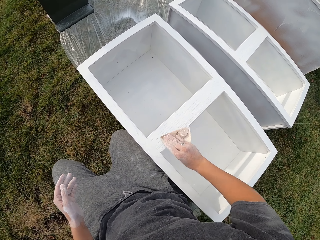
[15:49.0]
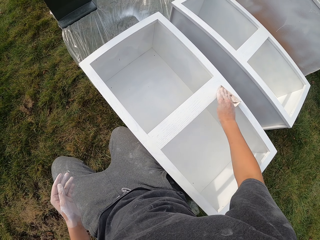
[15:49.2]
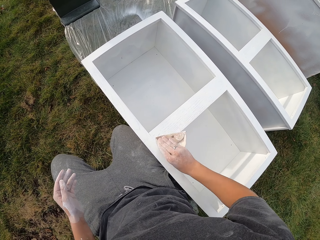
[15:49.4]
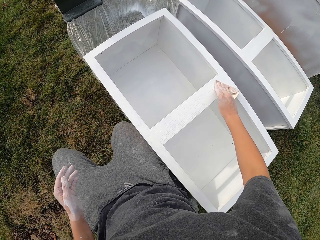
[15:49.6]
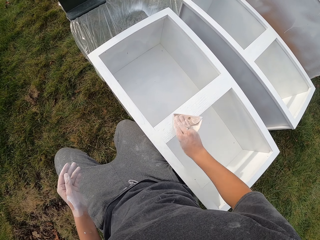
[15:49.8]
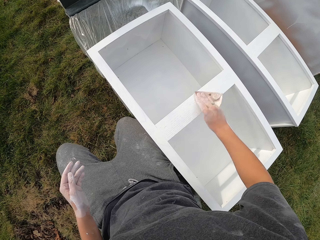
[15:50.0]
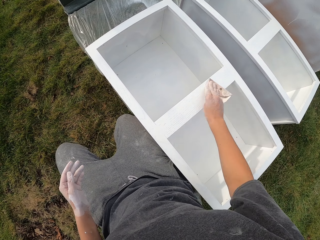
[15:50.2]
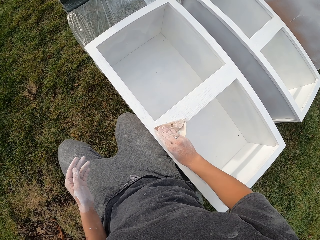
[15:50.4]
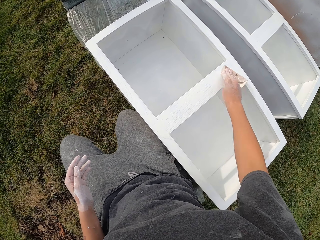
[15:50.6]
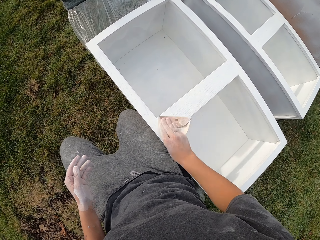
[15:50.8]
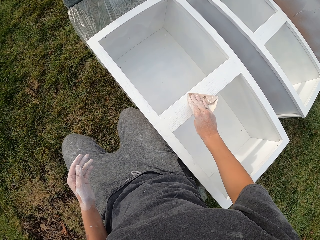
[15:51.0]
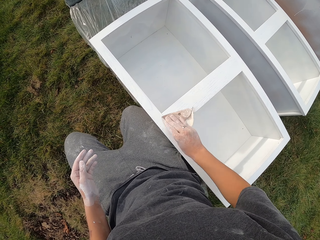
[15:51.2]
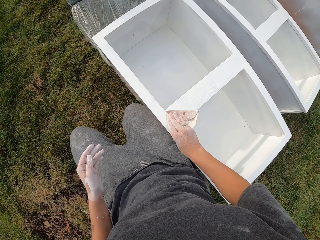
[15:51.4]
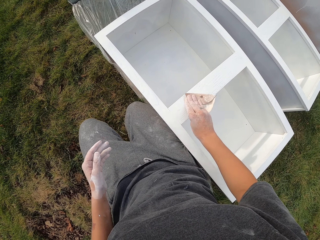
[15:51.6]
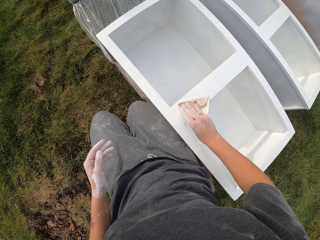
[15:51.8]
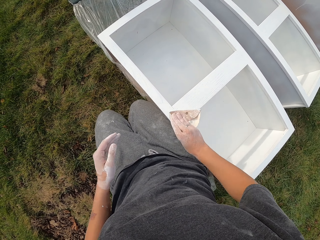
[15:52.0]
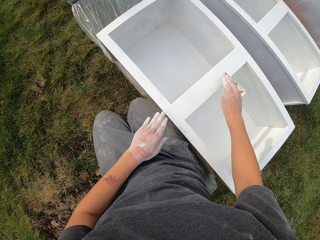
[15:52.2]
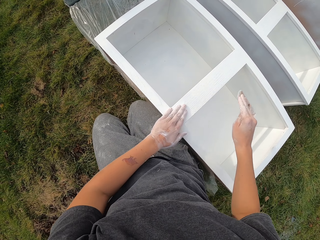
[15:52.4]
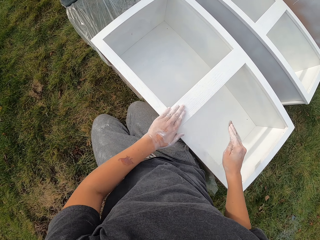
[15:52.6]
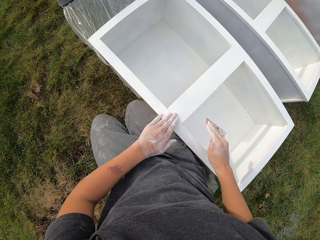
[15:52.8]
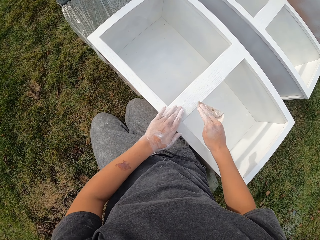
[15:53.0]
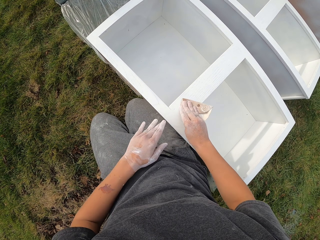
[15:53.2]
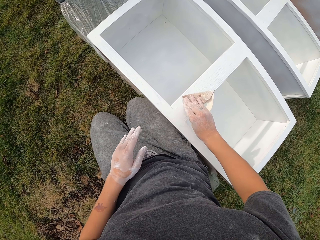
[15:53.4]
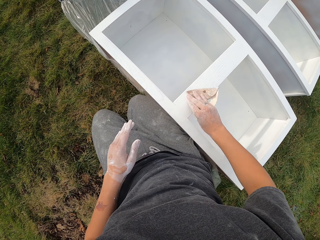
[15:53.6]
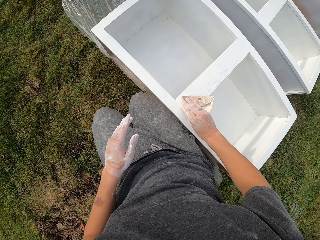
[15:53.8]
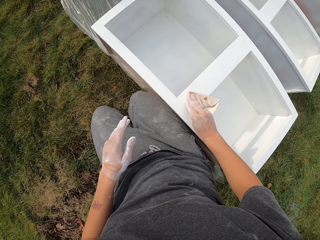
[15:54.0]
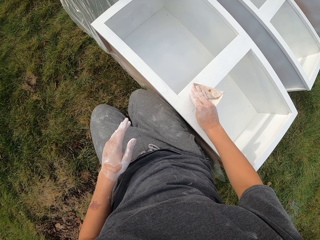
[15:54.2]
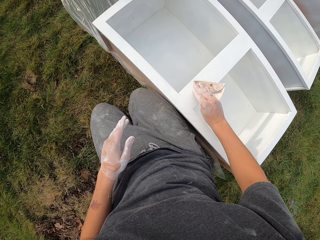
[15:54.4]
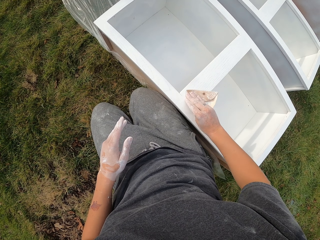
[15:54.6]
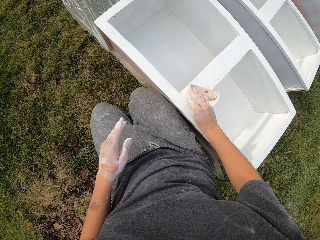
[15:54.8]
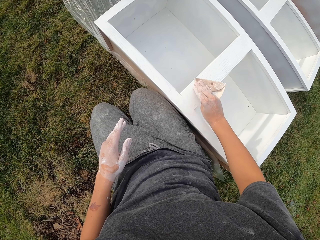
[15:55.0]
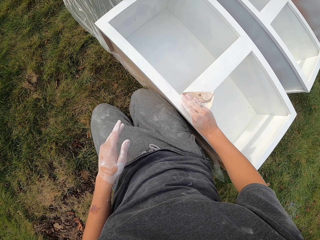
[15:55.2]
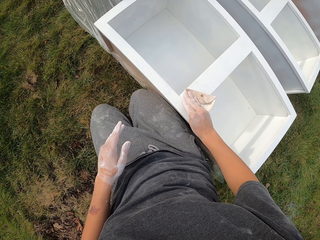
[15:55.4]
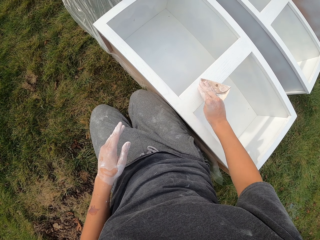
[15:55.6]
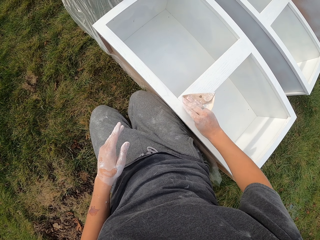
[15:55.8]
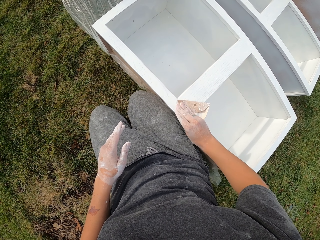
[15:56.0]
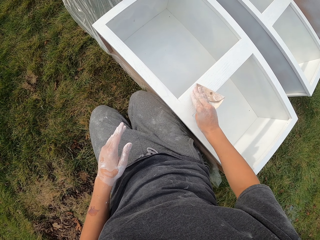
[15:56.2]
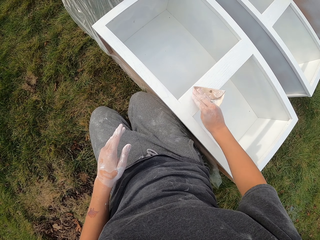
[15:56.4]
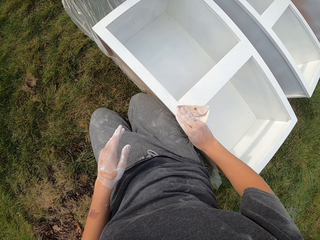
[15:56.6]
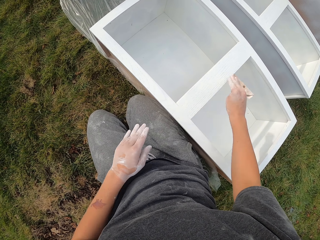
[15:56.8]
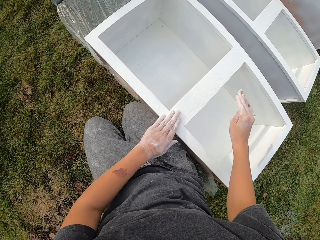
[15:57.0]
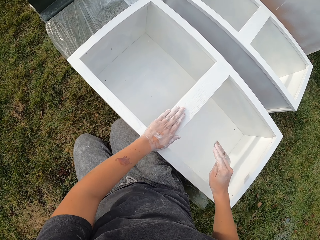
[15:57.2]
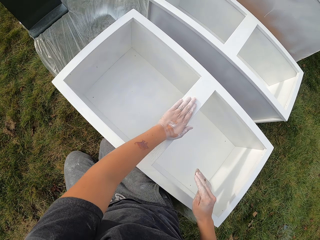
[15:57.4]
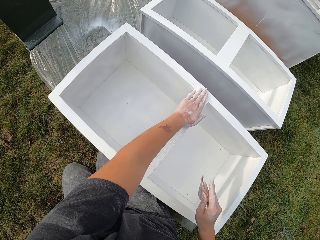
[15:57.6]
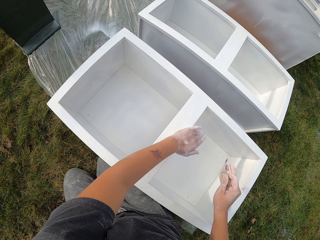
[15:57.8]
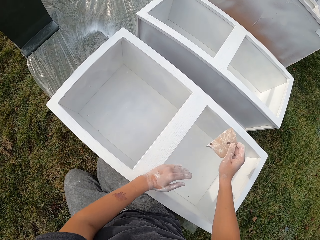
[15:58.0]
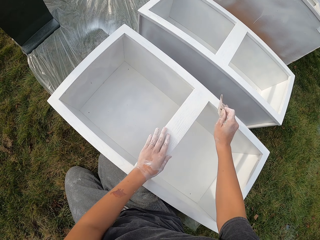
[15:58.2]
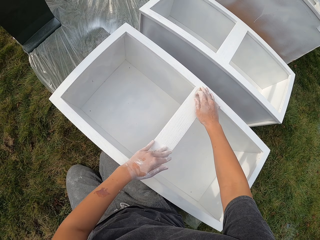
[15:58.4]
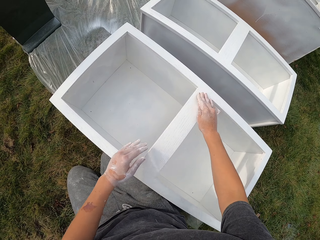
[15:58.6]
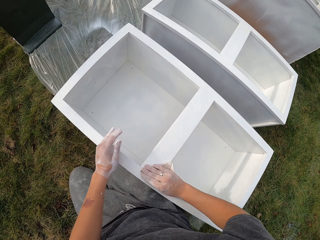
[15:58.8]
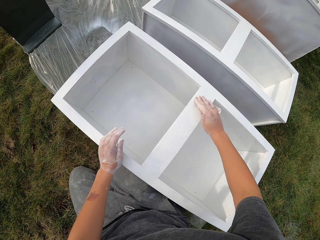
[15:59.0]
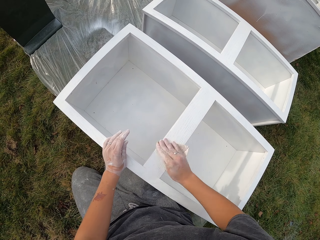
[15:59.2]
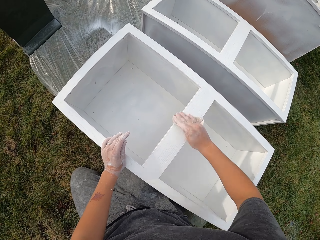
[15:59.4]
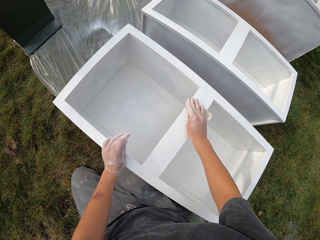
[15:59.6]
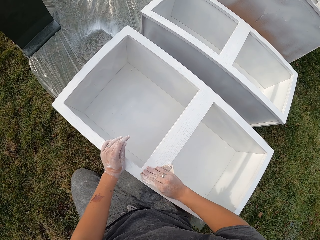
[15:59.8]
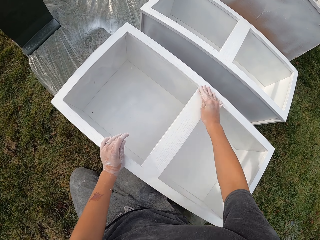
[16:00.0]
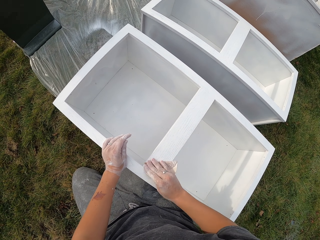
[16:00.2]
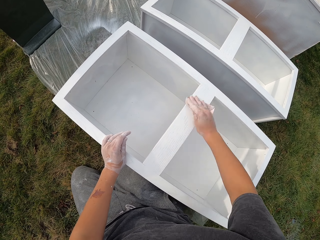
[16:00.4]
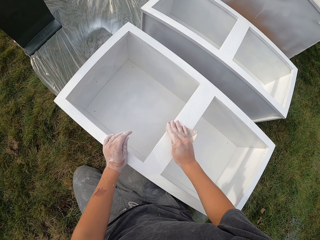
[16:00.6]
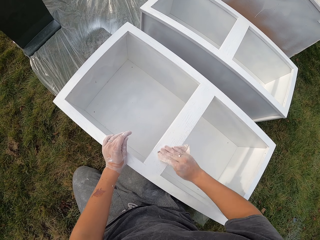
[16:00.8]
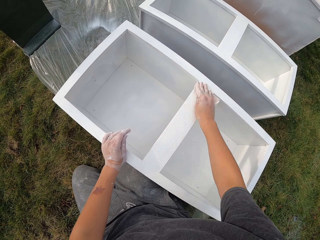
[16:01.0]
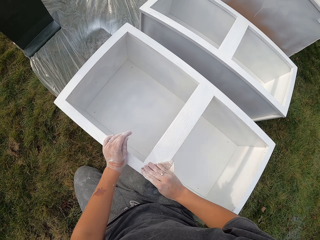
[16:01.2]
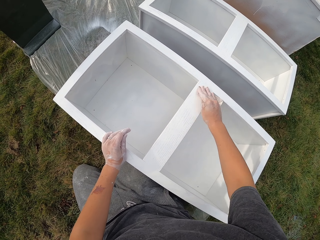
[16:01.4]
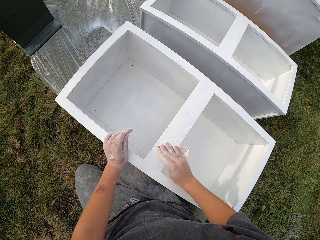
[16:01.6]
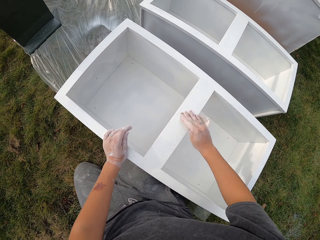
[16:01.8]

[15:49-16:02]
The camera wearer rubs the structure with the left hand. They smoothen the structure with sandpaper. They rub the structure with the left hand. They lift the sandpaper. They smoothen the structure with sandpaper.

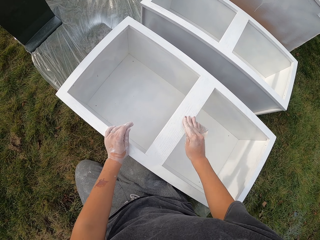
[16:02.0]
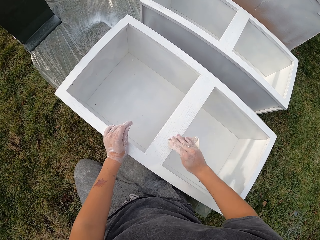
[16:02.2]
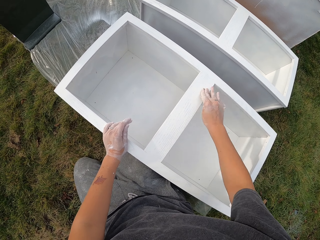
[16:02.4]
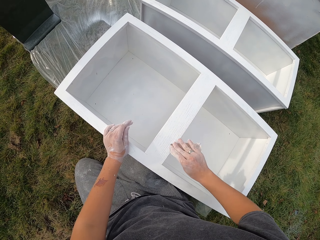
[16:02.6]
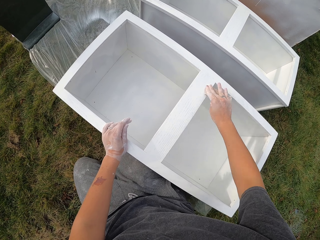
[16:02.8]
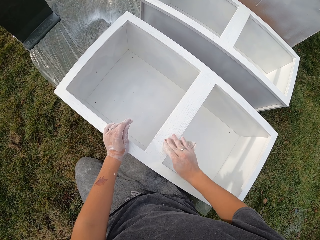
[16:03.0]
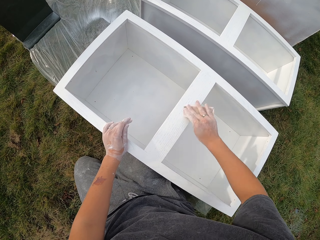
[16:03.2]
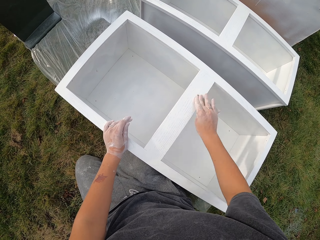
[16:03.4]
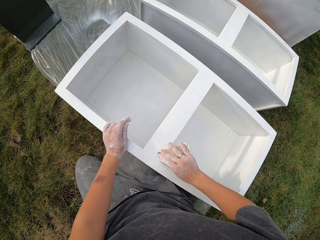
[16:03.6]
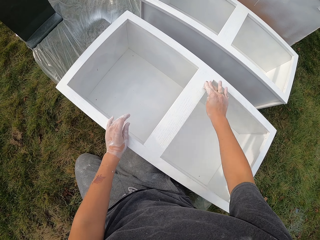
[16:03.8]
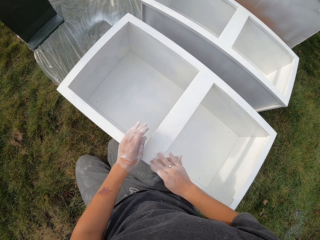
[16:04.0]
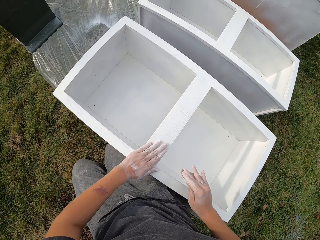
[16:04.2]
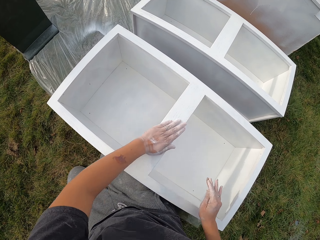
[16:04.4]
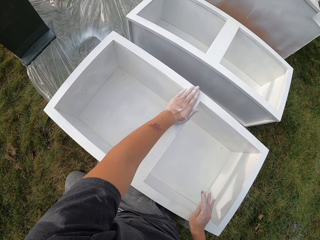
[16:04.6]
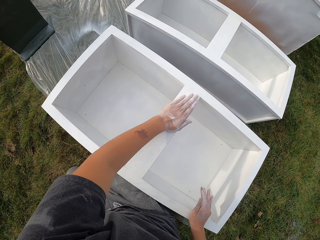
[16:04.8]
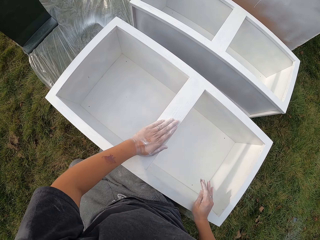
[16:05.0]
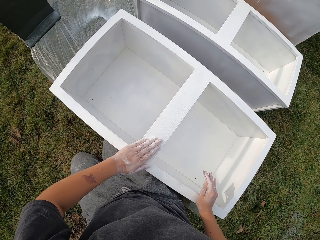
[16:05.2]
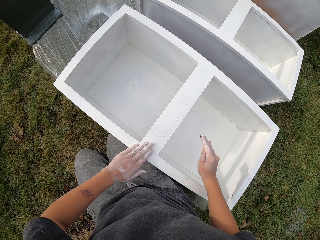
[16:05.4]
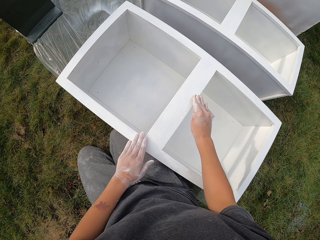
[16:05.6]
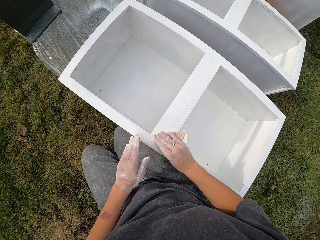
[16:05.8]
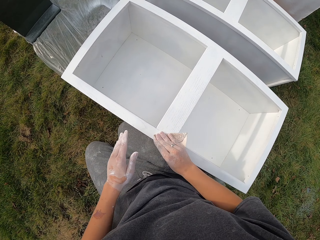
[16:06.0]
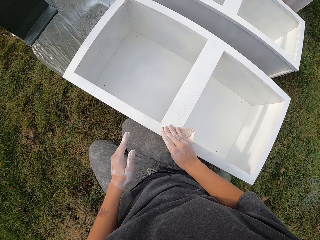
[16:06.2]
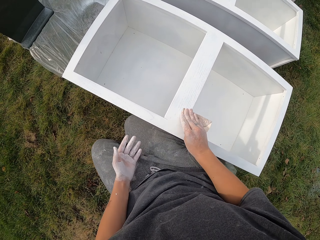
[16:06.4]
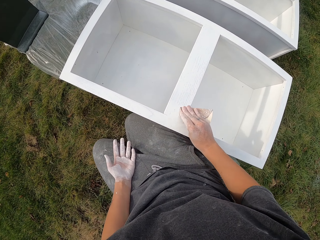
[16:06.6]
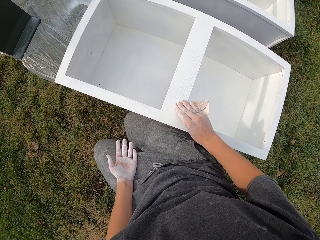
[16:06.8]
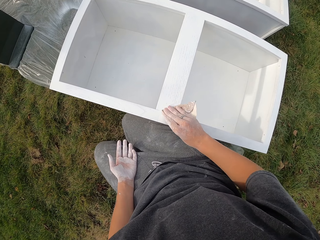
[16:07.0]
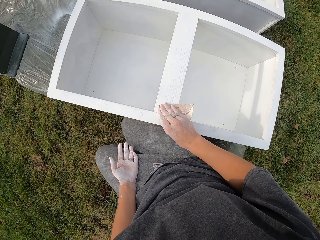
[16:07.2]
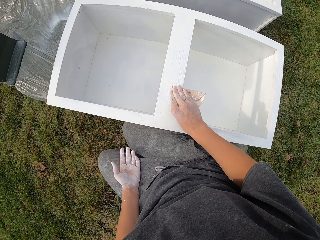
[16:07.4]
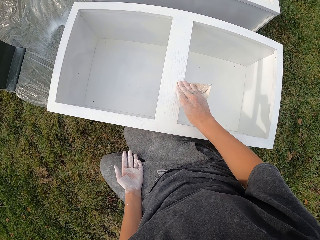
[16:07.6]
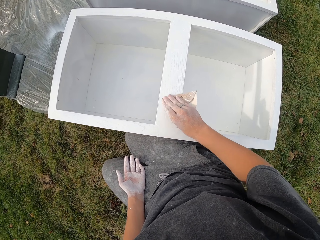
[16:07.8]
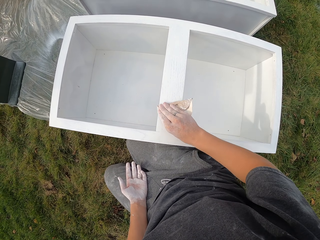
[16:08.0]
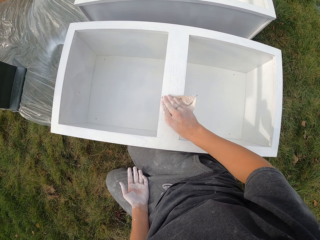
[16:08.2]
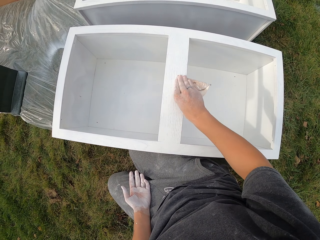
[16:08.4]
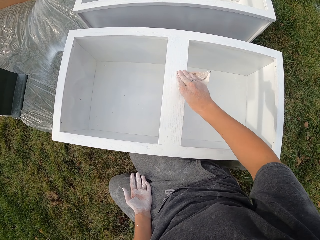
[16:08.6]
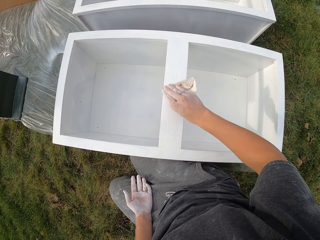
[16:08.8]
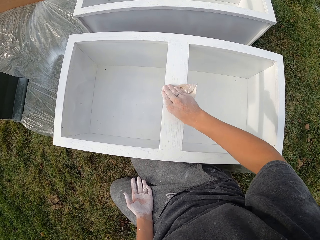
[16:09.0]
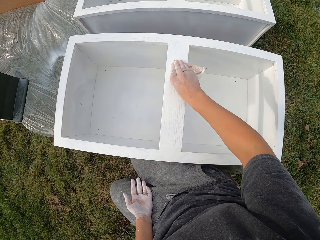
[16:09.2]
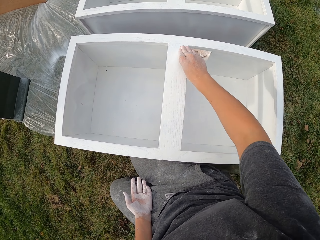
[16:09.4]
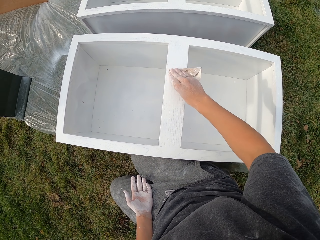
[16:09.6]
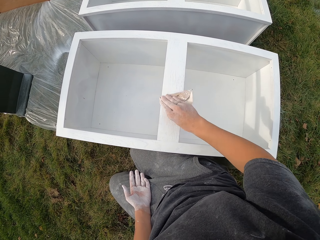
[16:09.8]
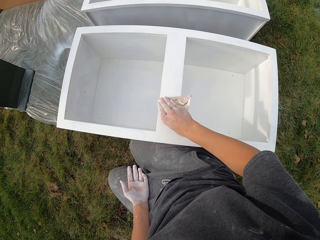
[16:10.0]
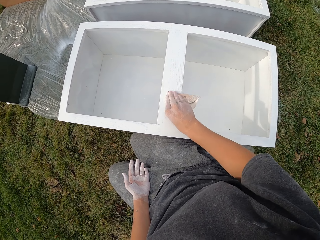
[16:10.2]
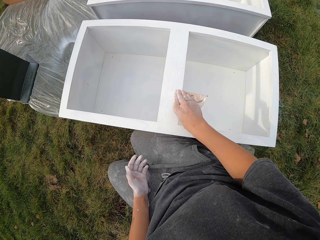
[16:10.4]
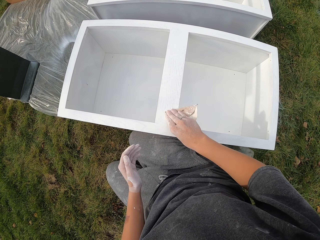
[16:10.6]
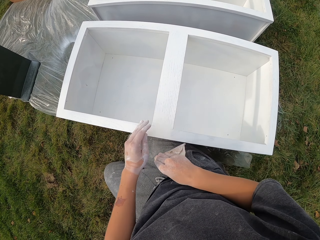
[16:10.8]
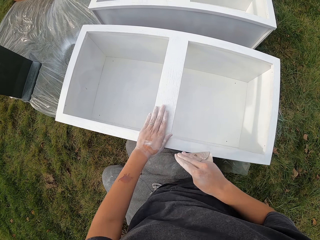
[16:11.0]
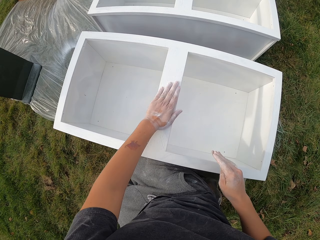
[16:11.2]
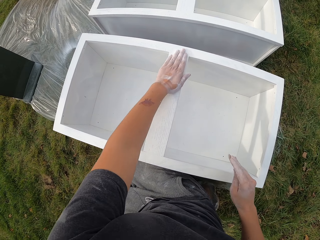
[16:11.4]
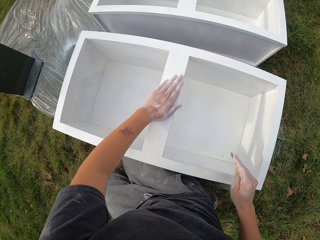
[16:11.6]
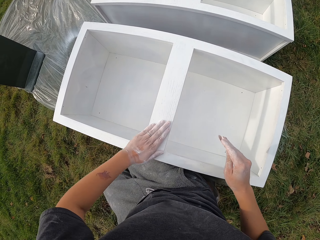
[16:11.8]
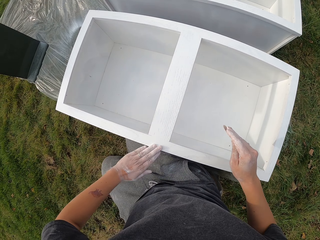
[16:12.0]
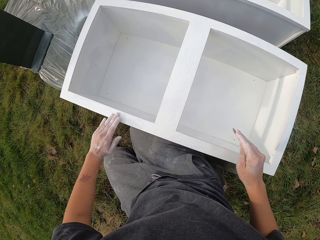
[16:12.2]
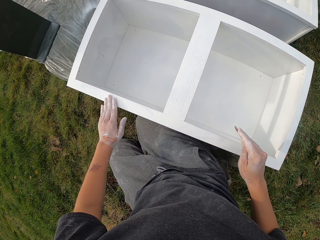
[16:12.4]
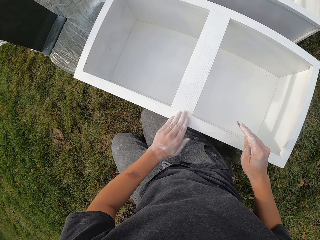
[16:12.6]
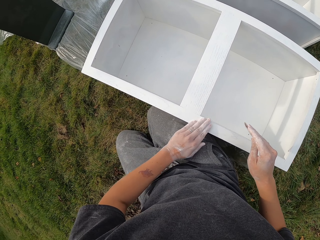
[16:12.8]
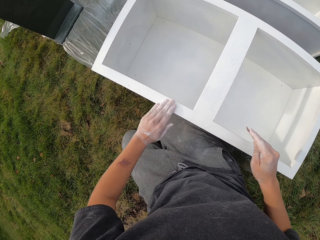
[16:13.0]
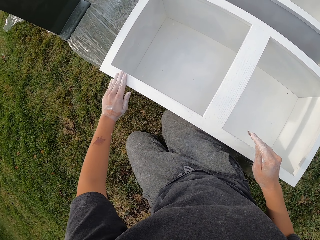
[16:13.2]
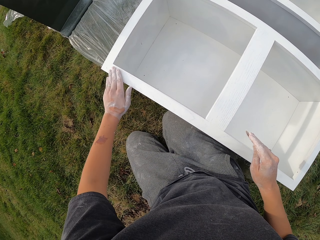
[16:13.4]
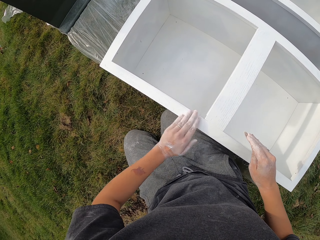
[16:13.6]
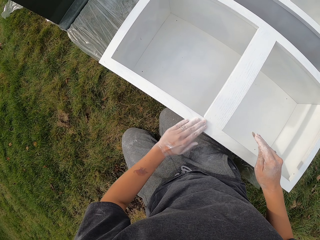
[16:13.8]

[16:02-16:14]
The camera wearer rubs the structure with the left hand. They smoothen the structure with sandpaper. They rub the structure with the left hand.
